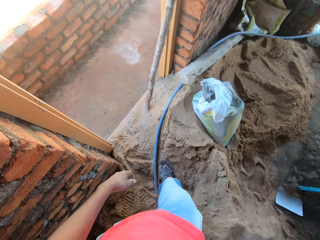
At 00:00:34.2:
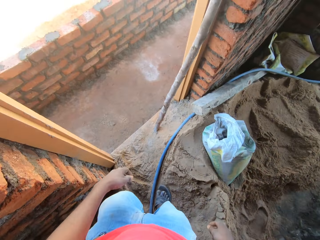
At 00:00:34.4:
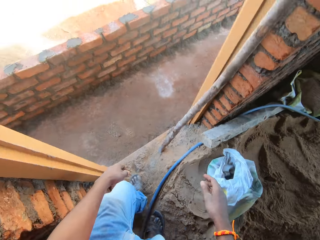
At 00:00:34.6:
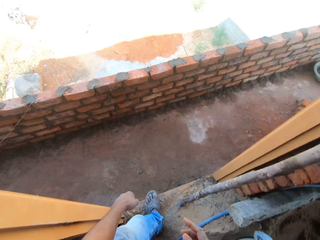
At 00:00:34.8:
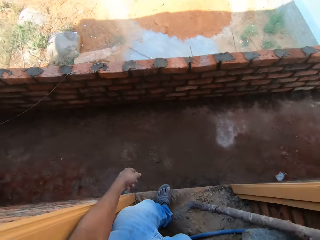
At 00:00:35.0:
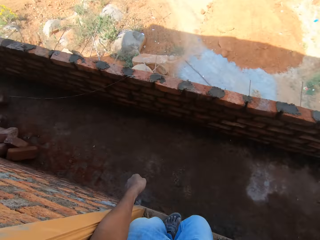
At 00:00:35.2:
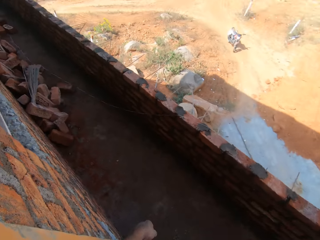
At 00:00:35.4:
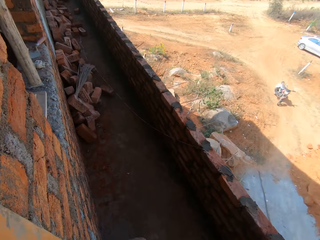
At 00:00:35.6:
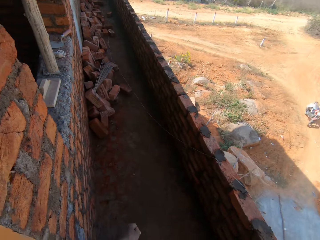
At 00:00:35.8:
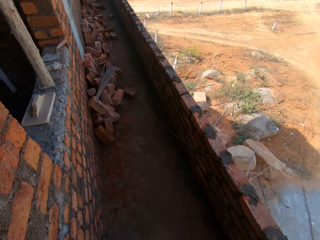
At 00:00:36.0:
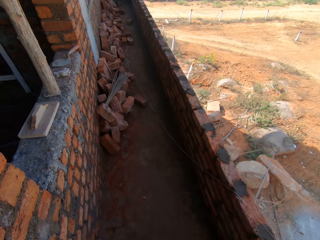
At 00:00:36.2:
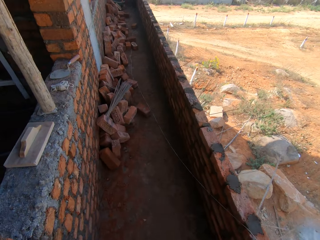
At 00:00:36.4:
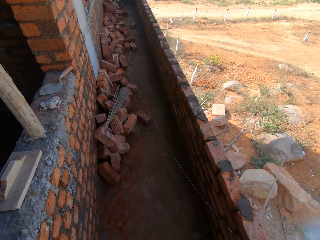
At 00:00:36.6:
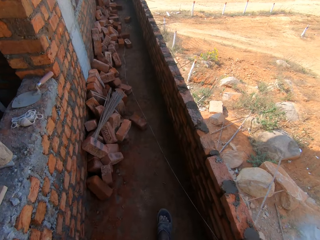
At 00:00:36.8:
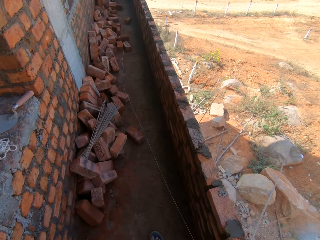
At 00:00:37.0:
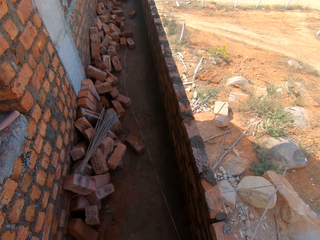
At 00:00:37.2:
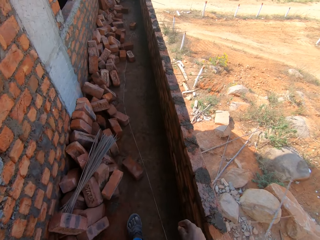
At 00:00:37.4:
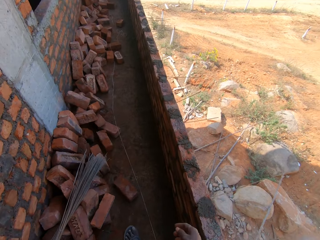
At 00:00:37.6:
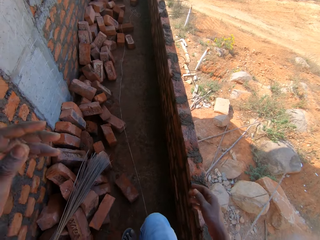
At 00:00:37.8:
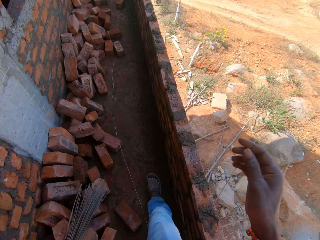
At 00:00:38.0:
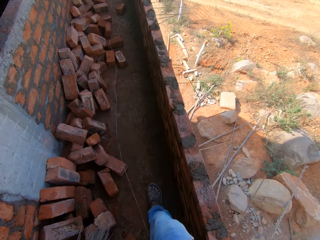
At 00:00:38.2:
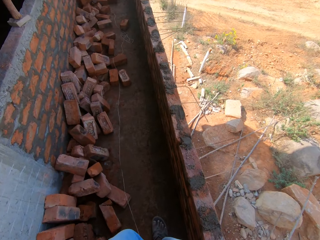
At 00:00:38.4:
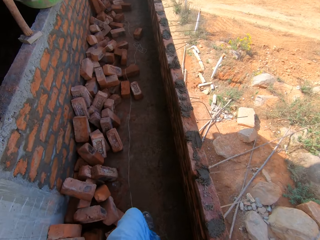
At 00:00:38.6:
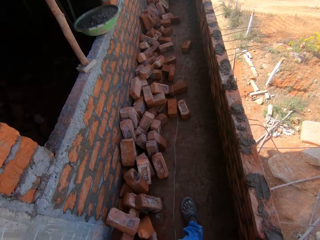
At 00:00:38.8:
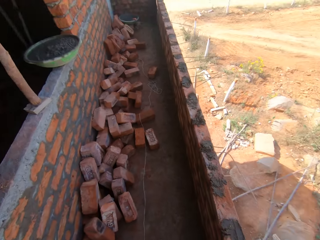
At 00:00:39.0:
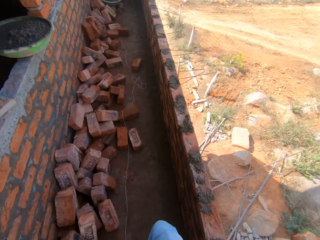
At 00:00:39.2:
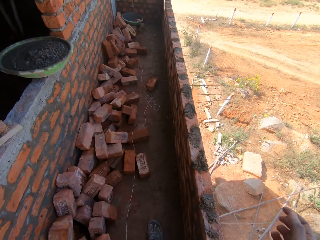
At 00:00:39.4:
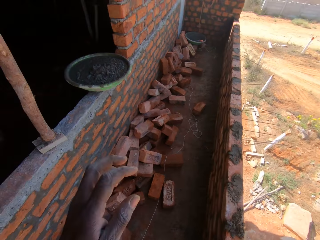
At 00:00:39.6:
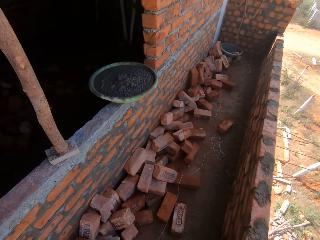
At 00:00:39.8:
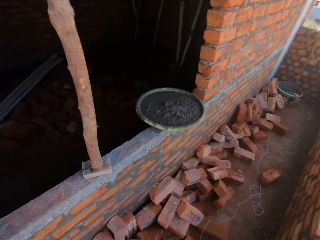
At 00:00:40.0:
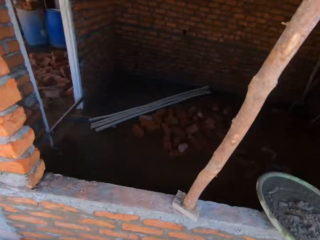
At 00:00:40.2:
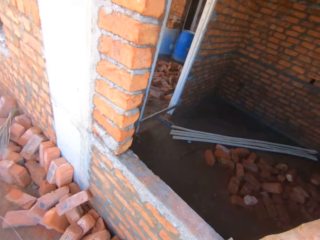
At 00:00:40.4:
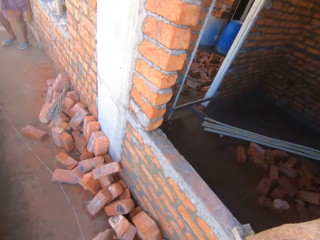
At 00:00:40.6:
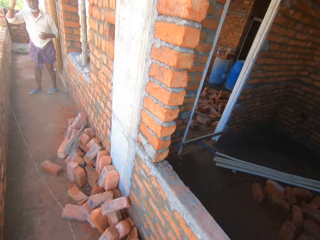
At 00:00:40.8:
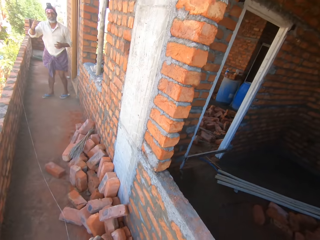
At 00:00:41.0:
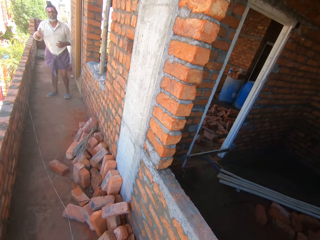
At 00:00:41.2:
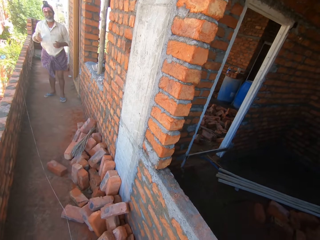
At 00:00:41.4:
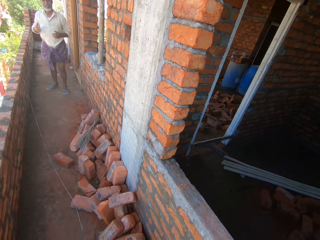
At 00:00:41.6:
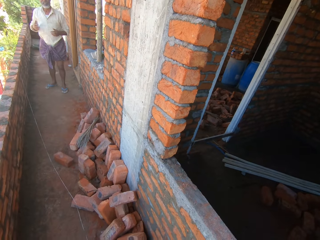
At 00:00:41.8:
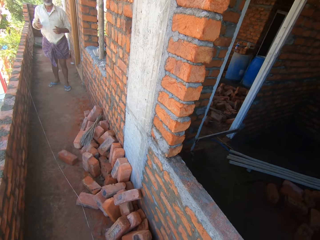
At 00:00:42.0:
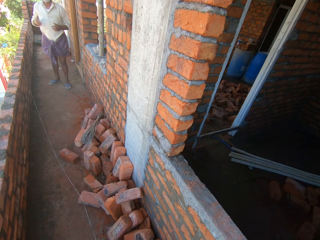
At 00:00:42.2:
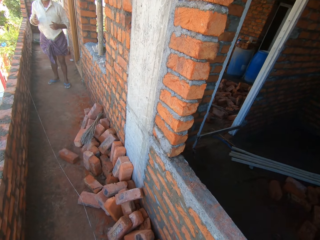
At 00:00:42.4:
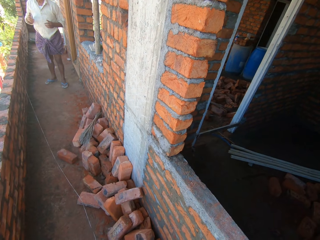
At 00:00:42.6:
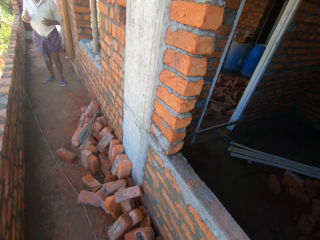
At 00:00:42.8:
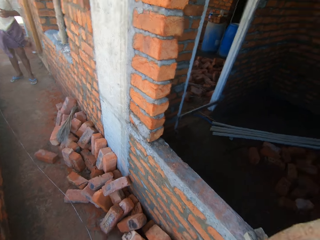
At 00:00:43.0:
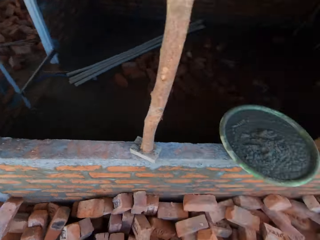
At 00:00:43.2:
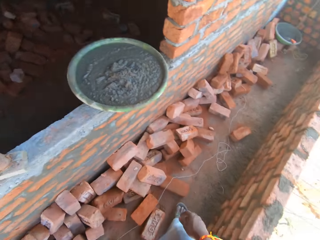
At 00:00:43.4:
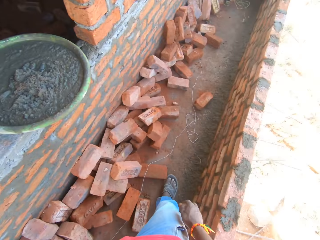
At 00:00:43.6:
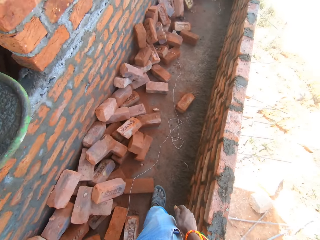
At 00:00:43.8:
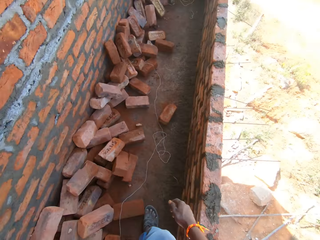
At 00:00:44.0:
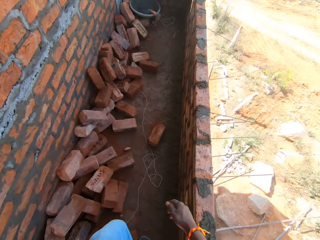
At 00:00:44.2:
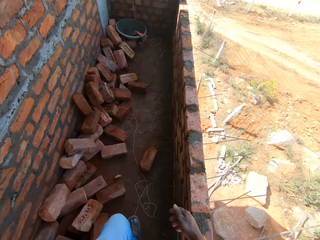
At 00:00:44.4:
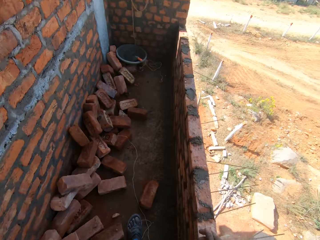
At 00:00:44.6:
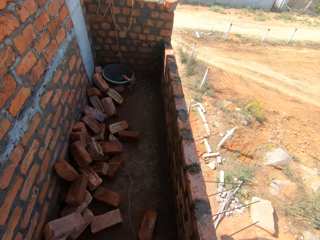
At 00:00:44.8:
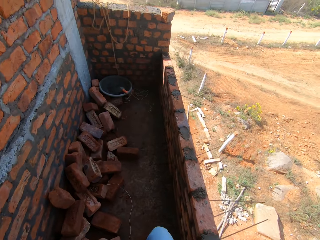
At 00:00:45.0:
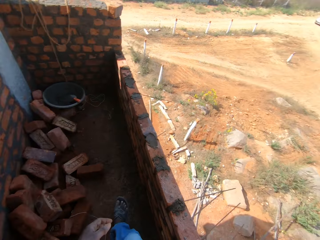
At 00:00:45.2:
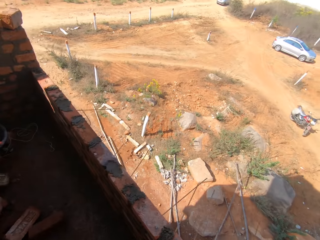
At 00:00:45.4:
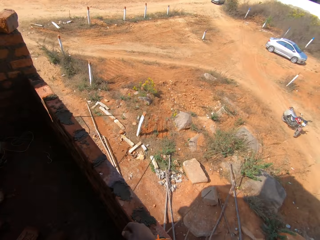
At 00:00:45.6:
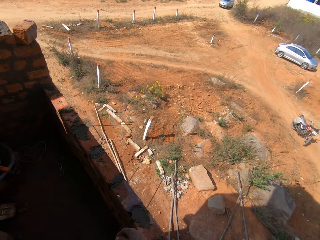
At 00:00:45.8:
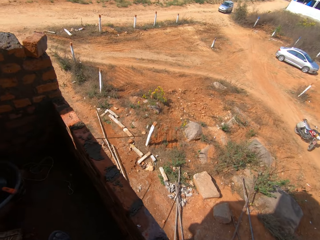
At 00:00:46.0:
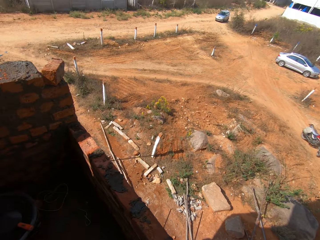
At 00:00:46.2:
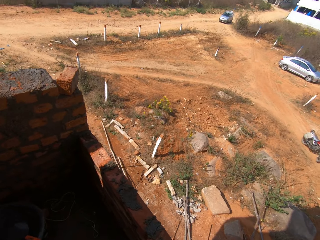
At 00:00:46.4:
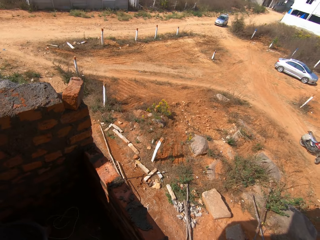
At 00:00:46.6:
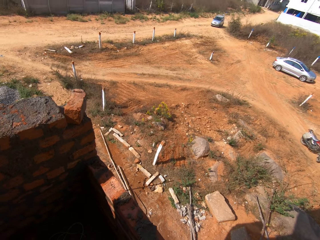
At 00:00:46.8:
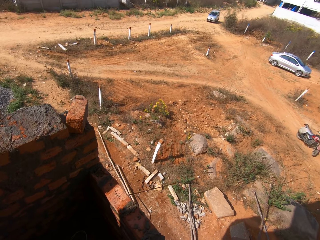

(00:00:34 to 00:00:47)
The camera wearer walks around. They adjust the camera. They look at a man. They walk around.

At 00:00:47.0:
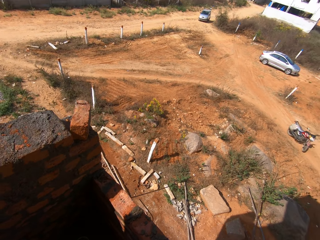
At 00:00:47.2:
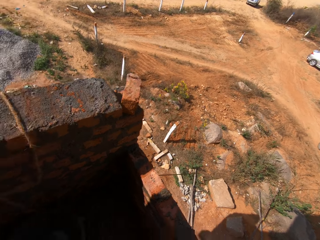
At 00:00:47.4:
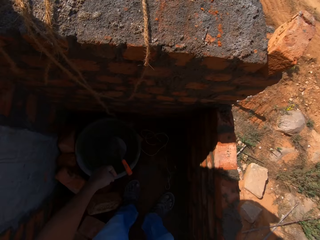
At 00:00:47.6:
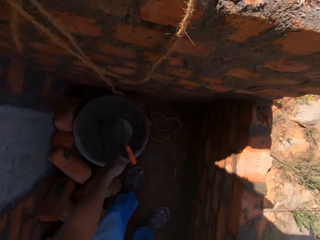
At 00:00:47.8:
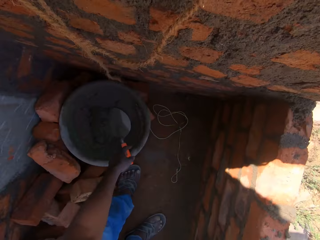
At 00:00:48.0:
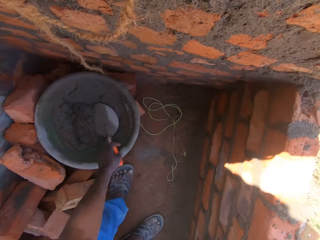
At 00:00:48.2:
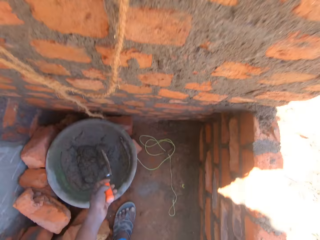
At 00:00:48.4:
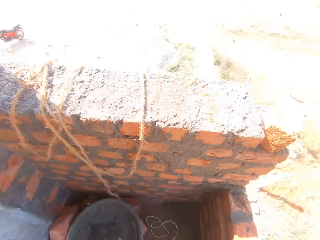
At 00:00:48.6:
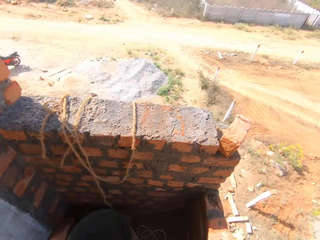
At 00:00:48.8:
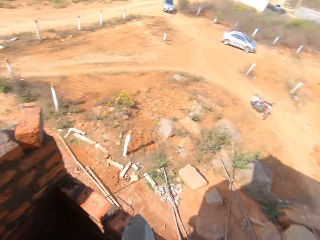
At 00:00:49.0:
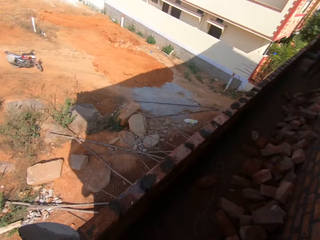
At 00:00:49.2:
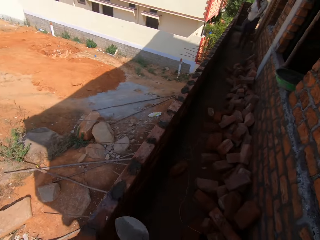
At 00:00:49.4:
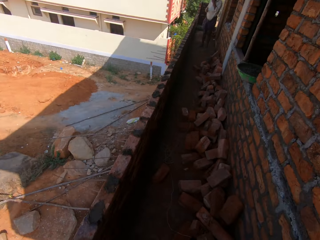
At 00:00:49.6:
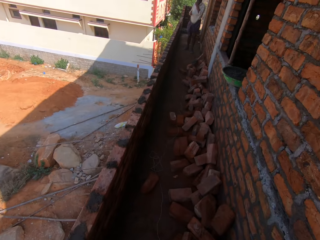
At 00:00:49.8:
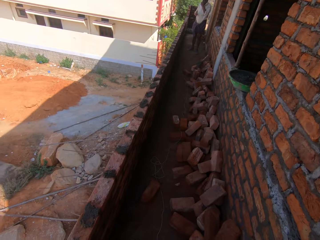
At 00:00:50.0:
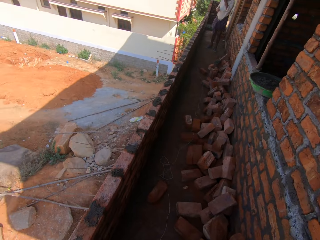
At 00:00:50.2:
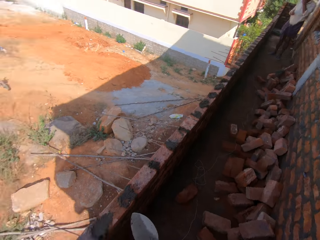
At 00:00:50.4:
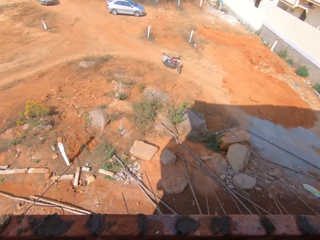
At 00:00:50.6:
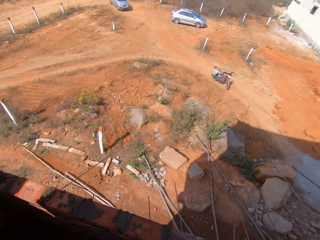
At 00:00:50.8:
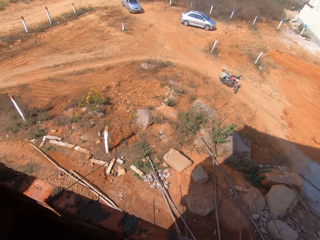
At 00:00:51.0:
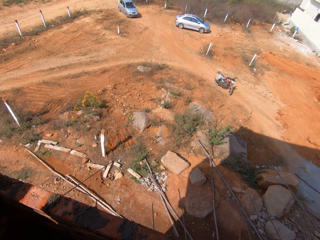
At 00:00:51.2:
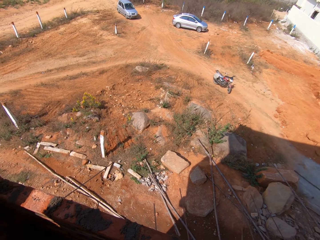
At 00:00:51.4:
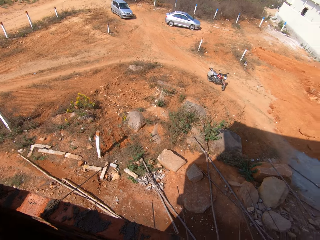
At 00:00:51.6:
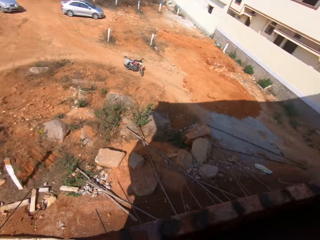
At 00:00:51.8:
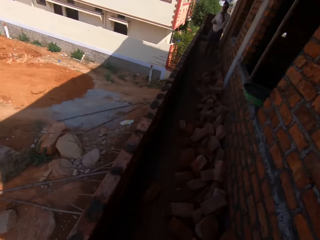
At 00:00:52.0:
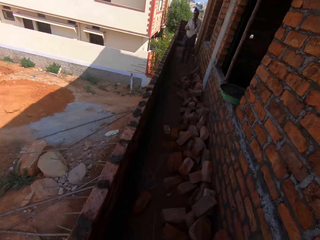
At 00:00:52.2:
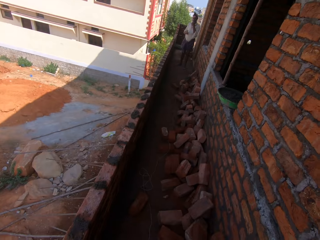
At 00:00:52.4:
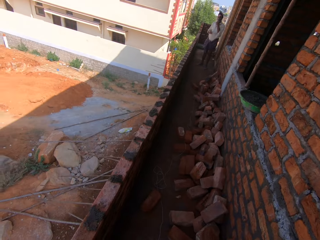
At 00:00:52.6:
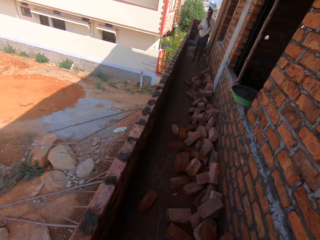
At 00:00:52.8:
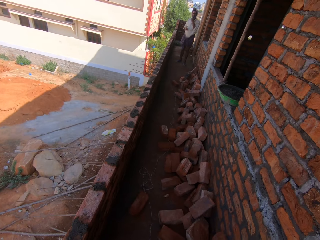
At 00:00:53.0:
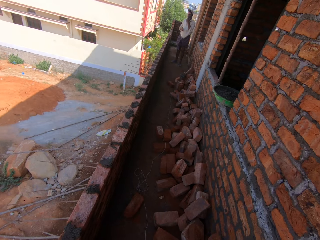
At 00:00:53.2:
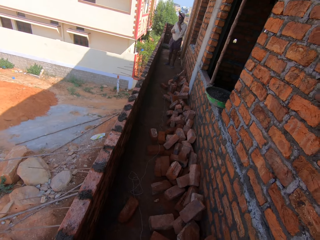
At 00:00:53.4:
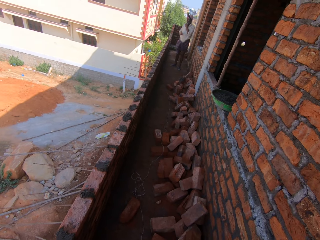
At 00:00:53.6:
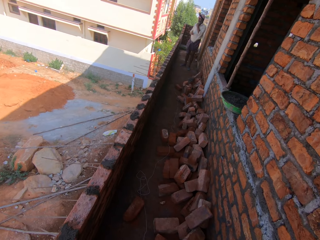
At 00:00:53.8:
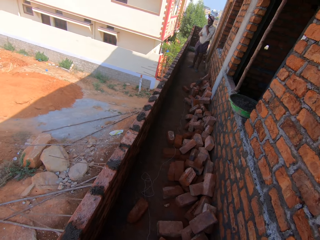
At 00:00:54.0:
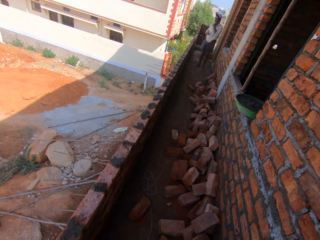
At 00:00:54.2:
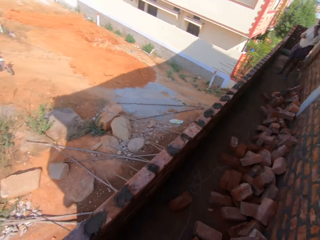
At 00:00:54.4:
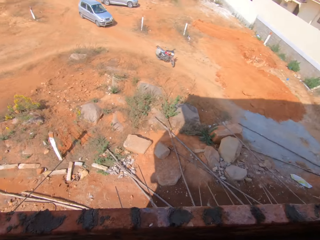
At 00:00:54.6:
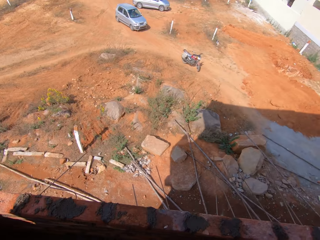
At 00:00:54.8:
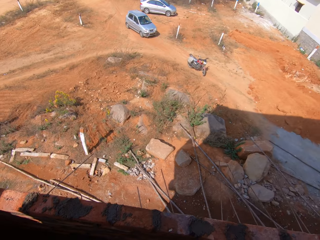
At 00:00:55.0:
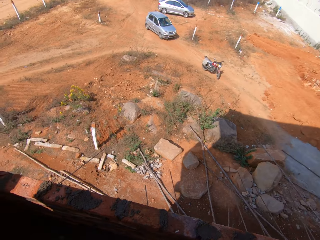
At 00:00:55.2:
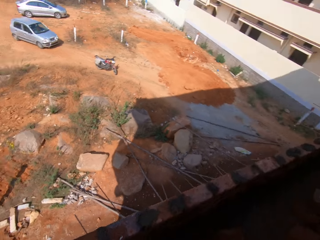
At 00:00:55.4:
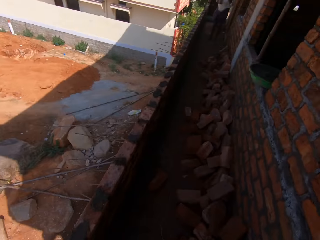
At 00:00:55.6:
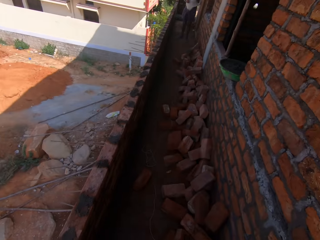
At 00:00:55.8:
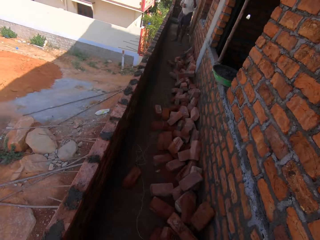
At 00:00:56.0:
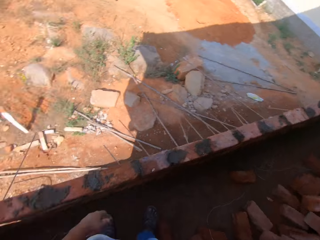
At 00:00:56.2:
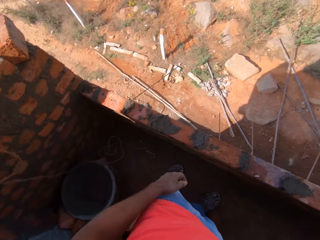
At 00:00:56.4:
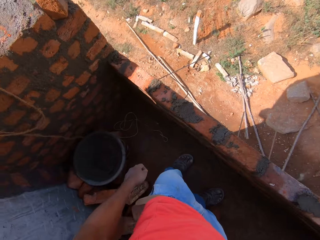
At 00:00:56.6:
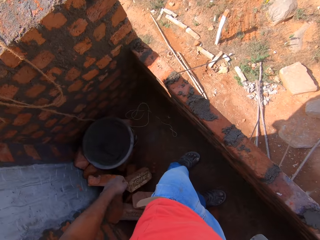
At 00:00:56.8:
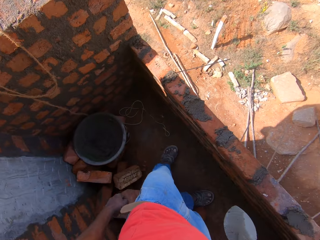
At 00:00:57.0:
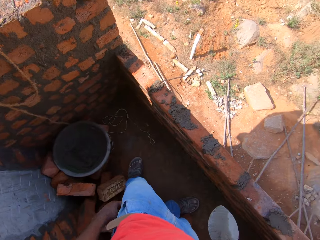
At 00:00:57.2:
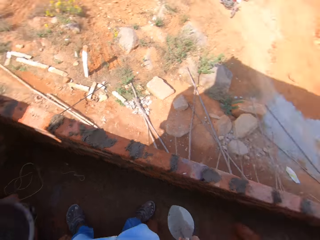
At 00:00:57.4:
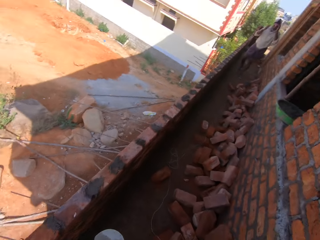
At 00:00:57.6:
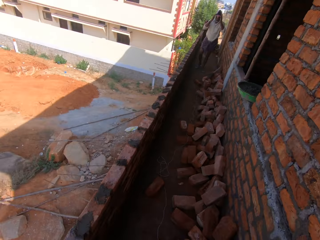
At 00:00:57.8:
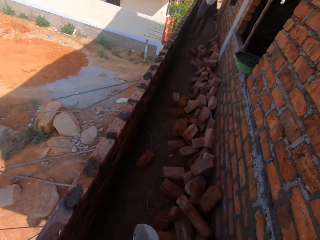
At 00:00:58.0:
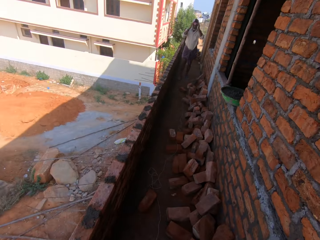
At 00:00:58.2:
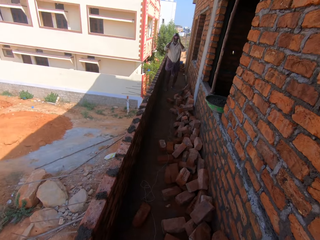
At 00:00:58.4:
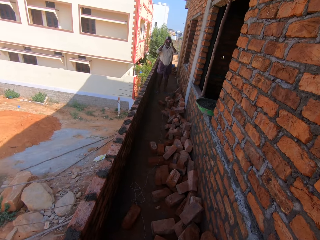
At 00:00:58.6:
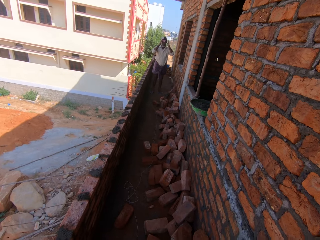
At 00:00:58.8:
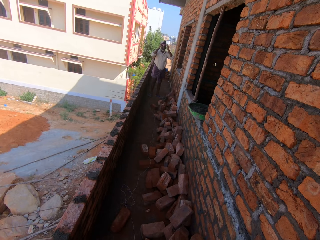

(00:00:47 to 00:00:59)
The camera wearer picks up a trowel. They converse with a man. They look around.
